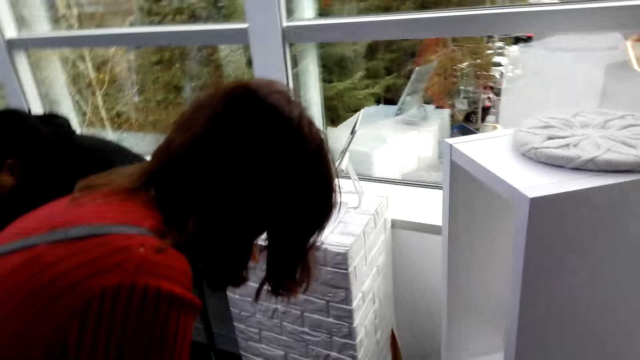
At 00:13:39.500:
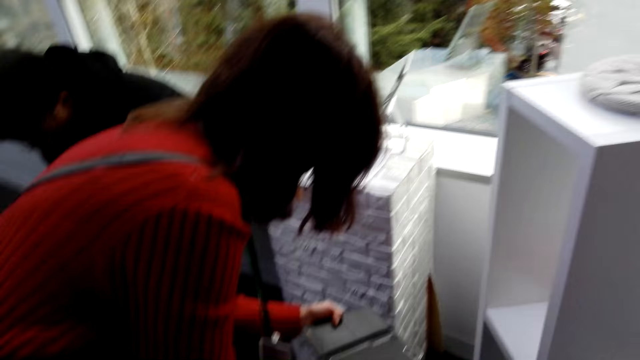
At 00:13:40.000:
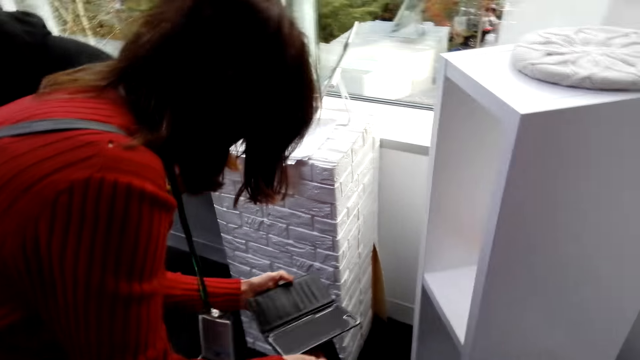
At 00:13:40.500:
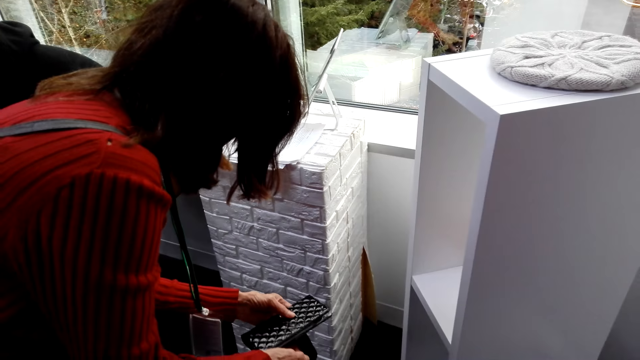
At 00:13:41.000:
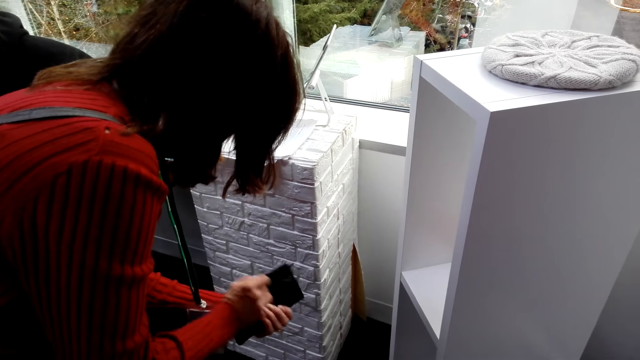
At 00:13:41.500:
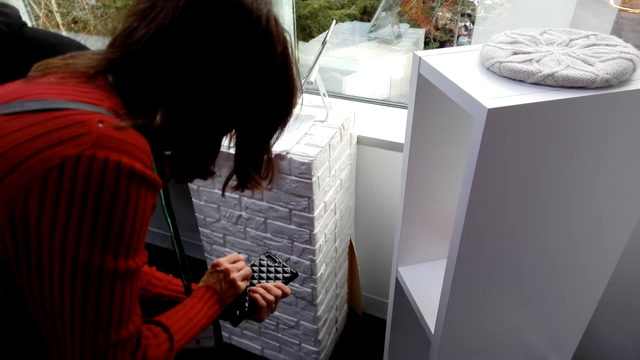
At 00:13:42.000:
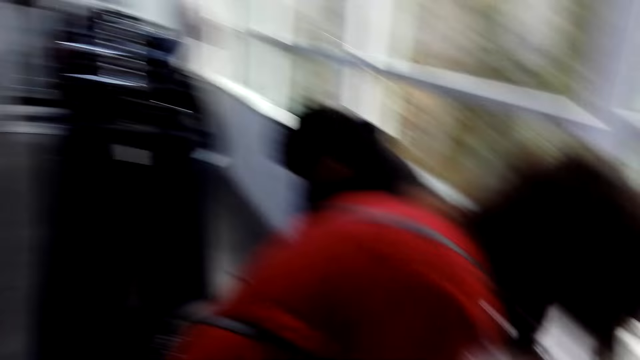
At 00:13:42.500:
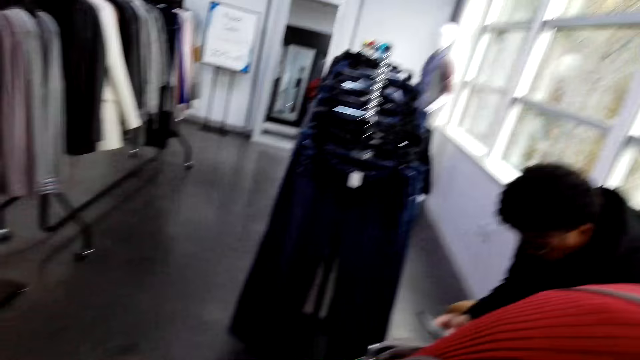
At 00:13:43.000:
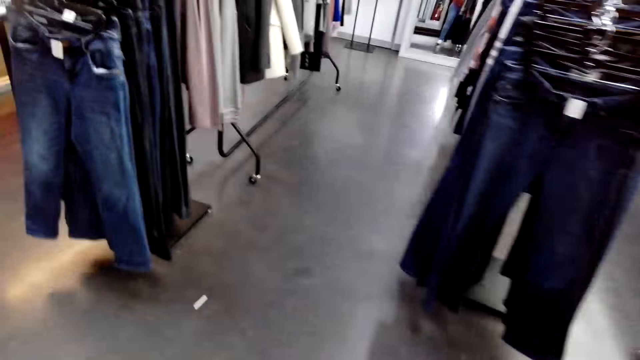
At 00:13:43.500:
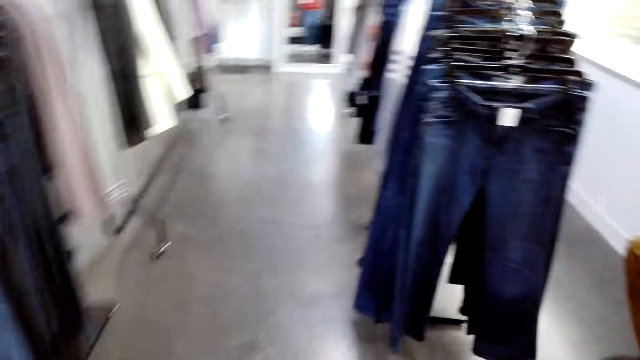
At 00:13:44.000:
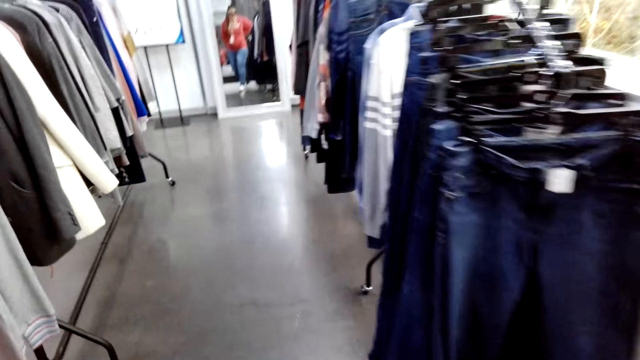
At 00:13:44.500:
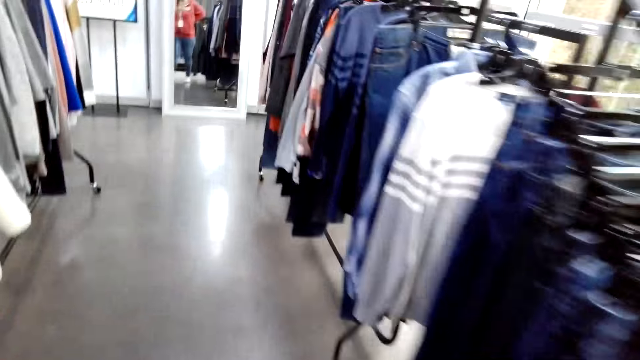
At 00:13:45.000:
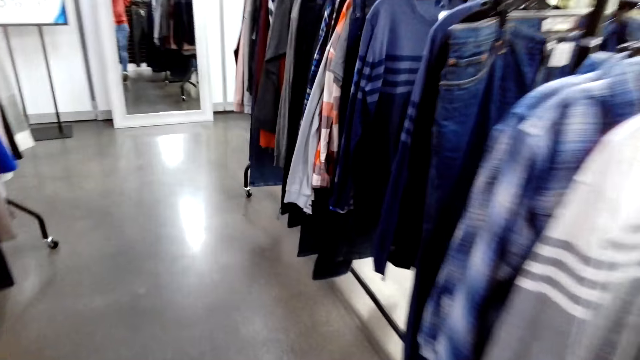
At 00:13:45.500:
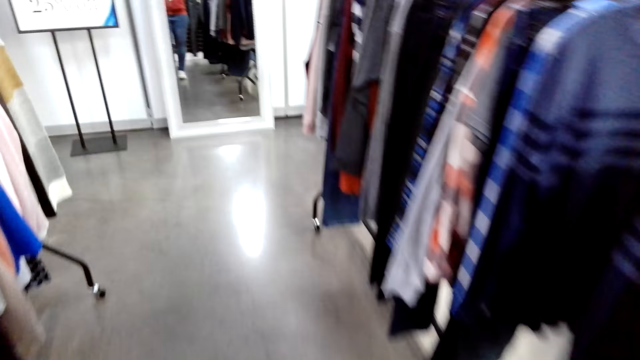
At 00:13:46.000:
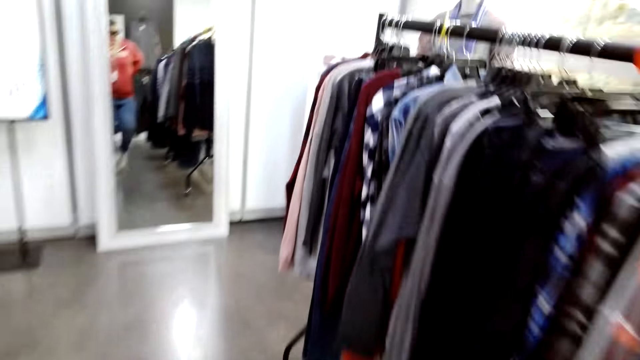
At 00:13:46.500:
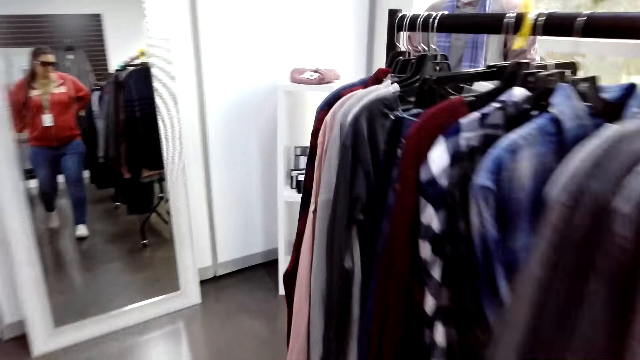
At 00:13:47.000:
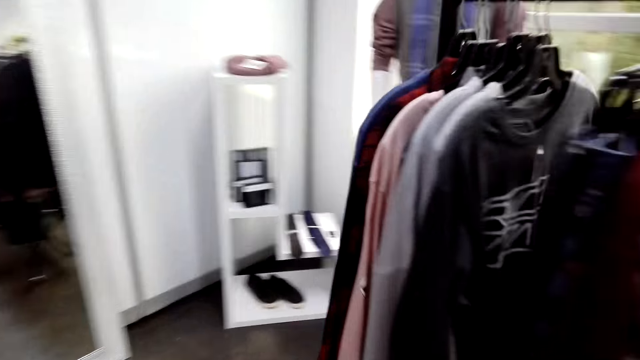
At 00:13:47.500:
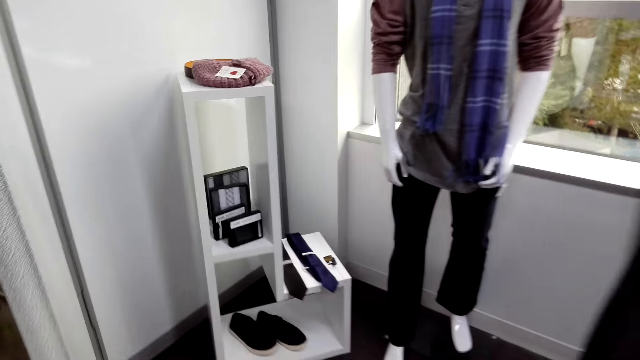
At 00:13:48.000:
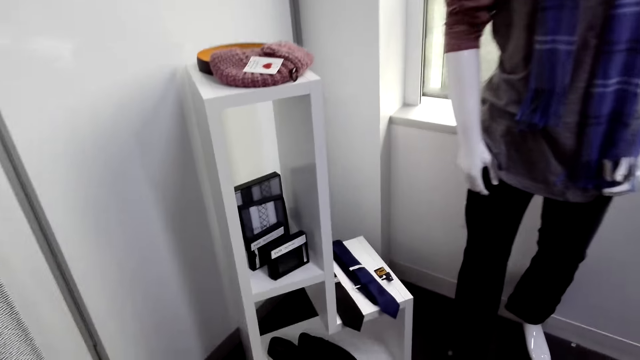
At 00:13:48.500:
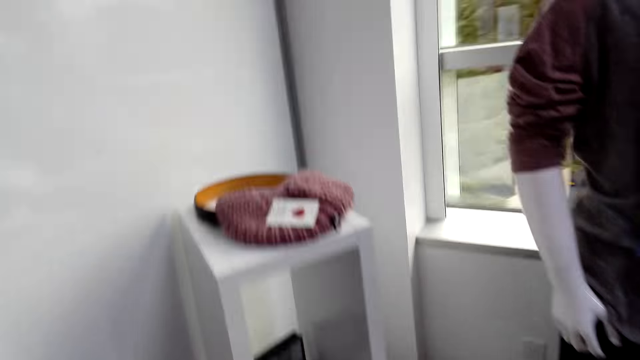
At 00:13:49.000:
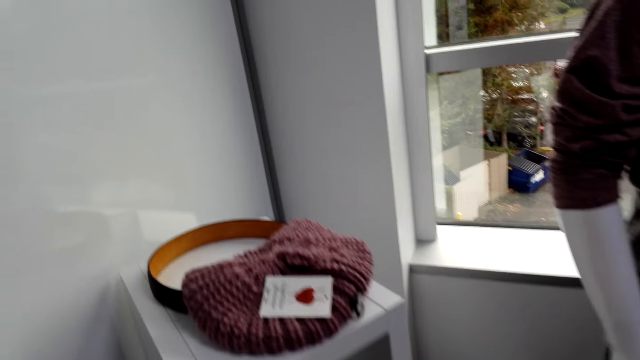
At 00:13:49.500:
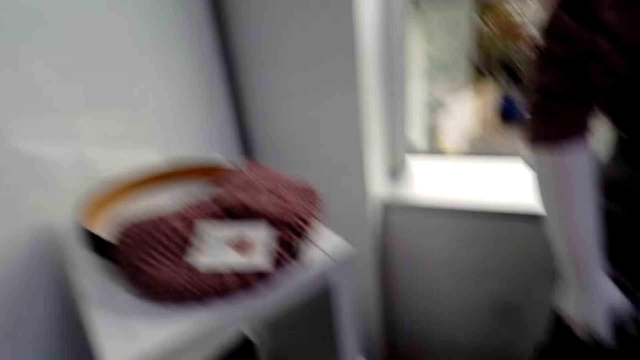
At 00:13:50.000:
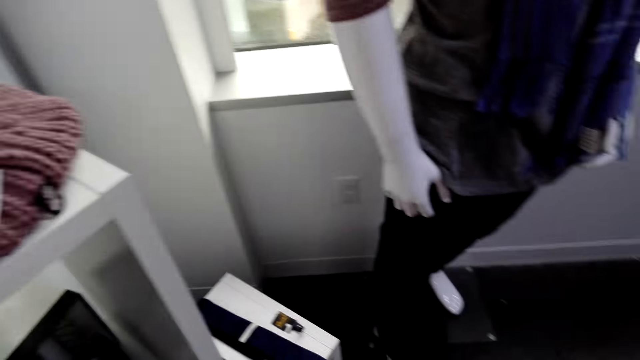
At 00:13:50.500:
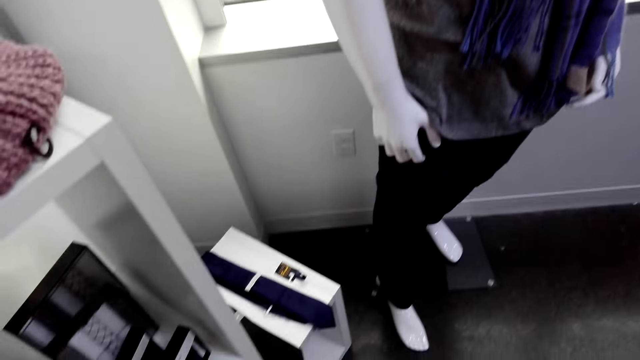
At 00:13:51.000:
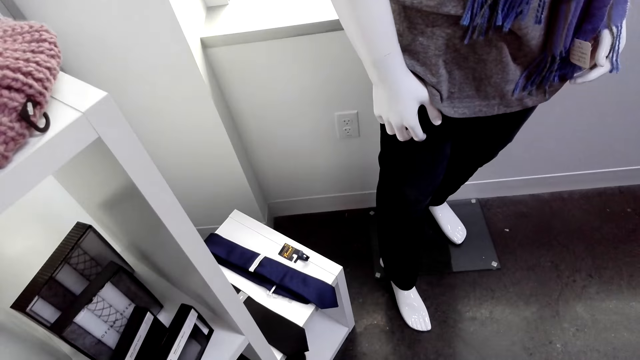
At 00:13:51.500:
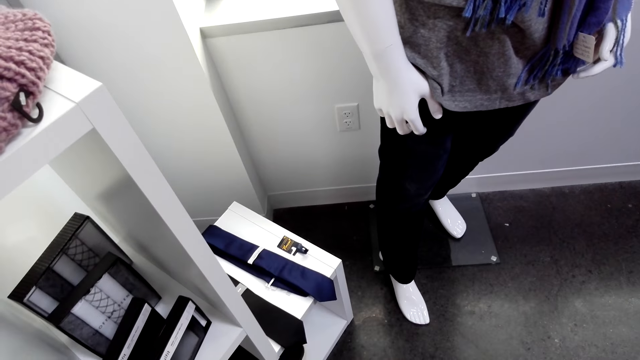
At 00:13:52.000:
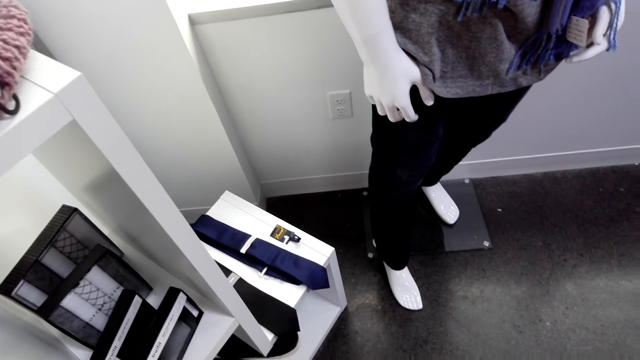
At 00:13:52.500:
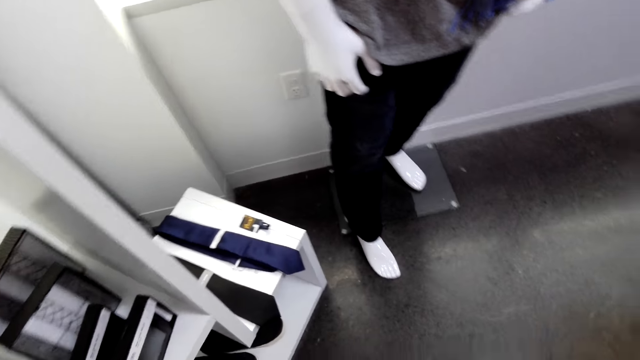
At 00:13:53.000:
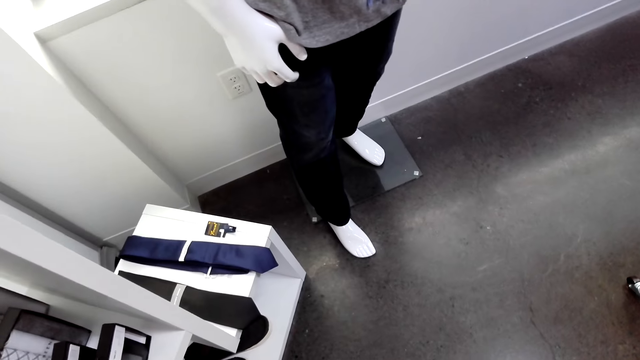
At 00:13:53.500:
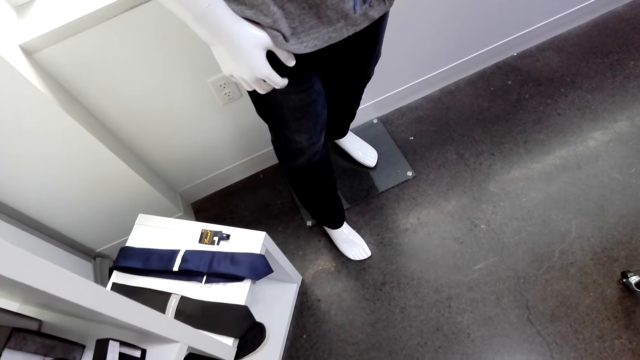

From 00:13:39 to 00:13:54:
The camera wearer walks around the shop. They stare around the shop.

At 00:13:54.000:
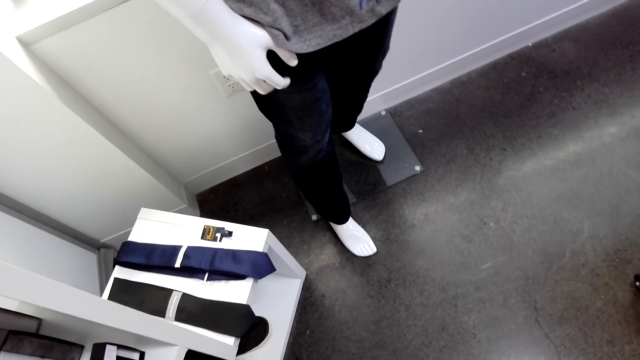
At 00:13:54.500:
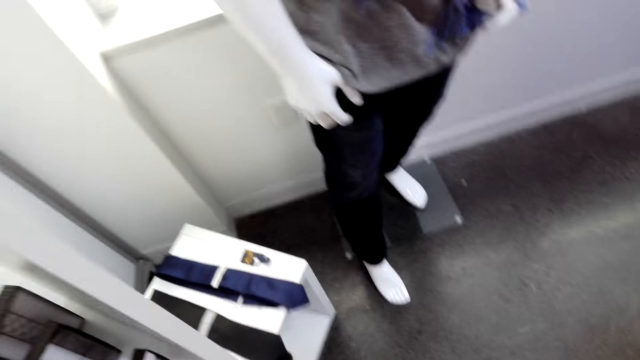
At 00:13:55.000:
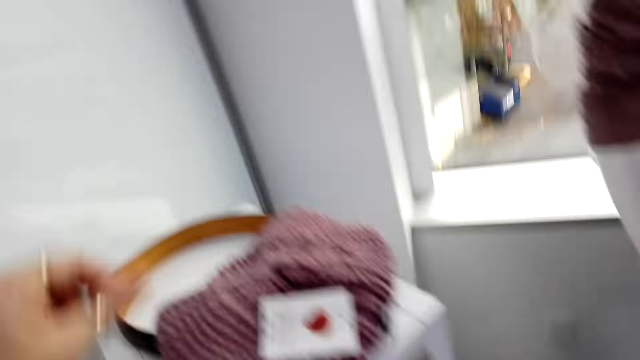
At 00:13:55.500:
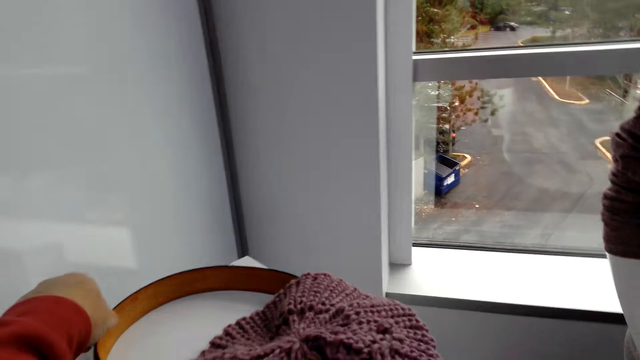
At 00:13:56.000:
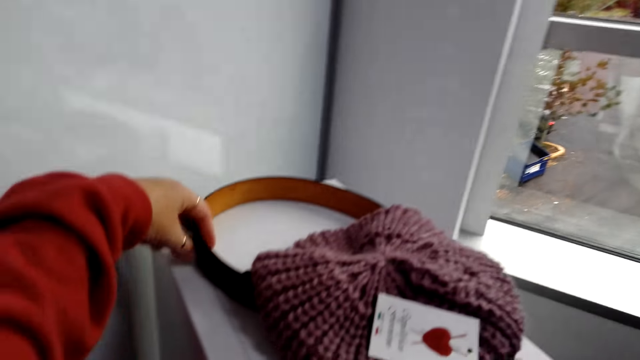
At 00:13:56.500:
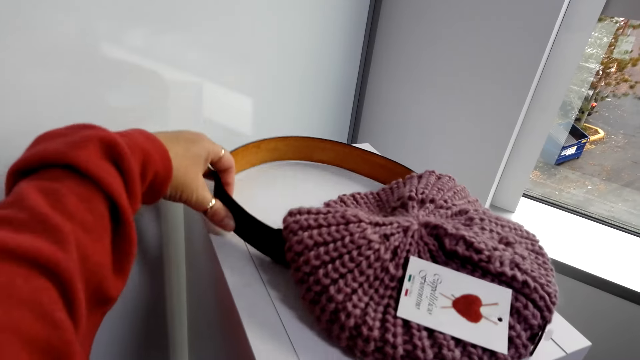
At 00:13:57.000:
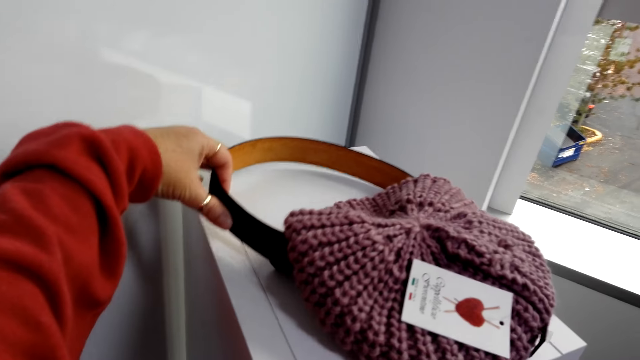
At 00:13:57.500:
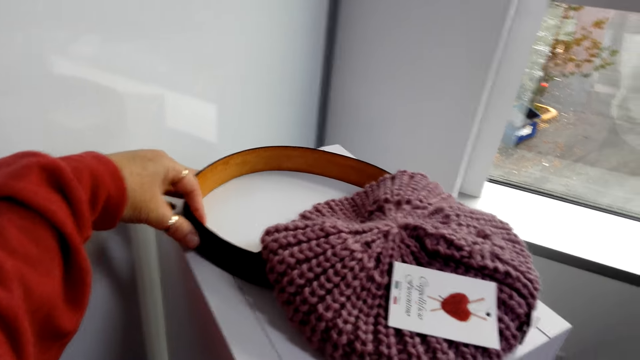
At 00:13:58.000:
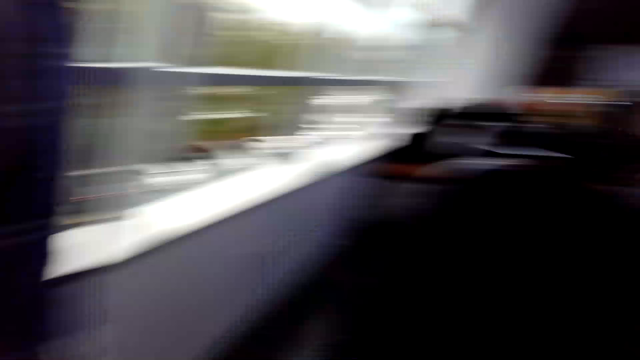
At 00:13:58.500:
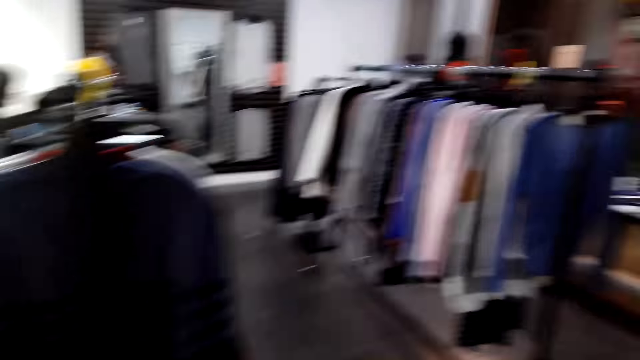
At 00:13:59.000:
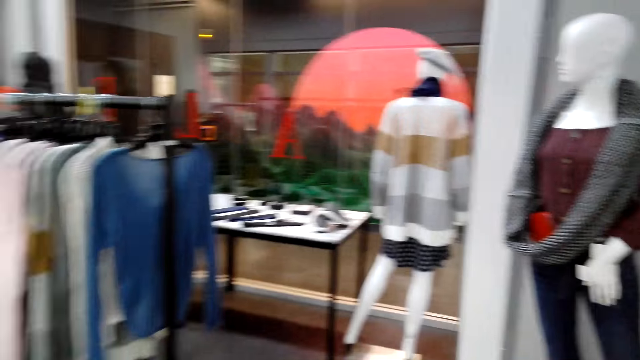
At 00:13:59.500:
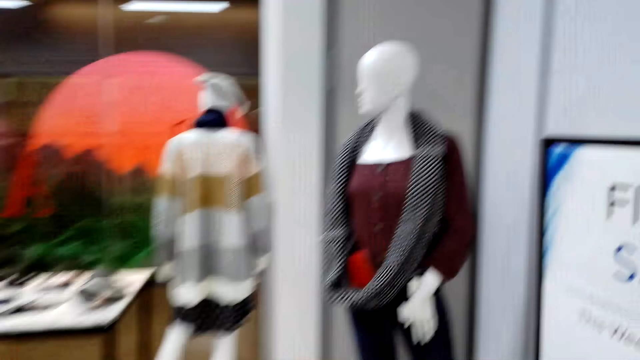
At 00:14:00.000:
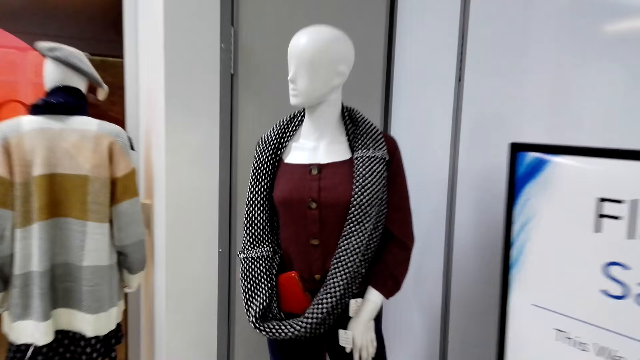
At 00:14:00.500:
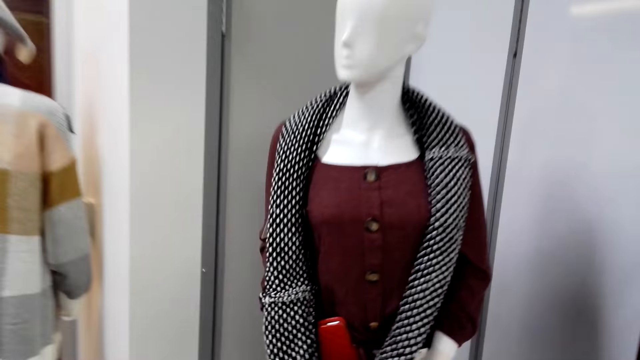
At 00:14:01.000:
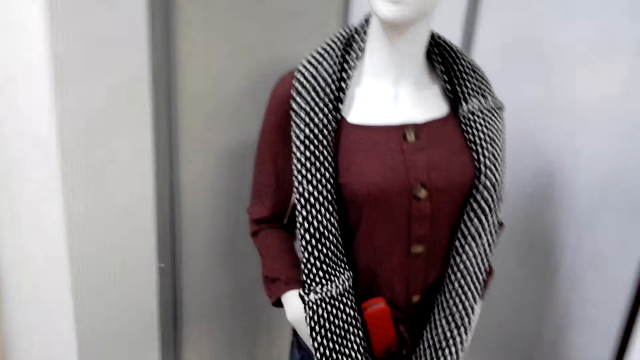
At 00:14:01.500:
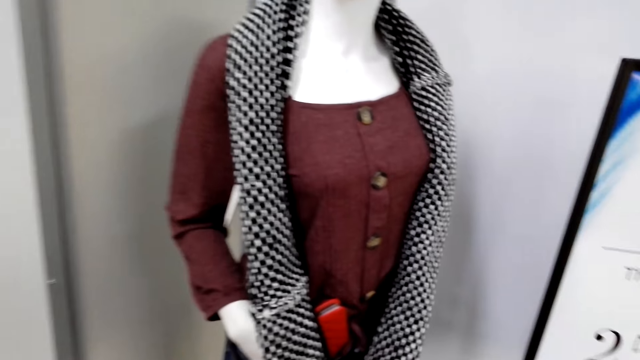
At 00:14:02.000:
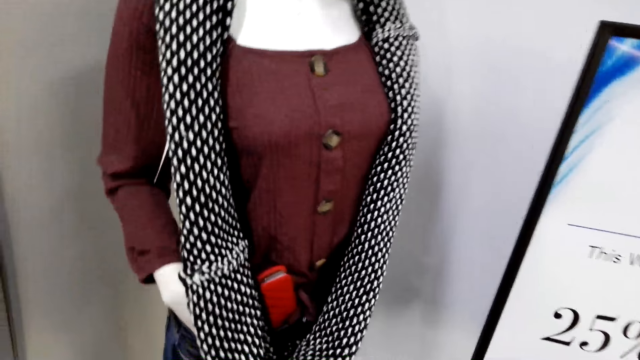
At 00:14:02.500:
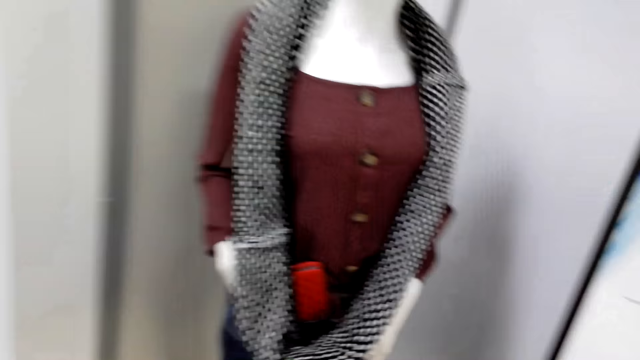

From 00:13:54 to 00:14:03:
The camera wearer touches a belt on the table. They walk around the shop and stare around the shop.
